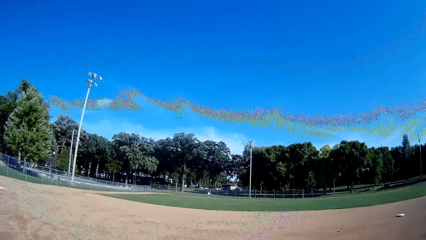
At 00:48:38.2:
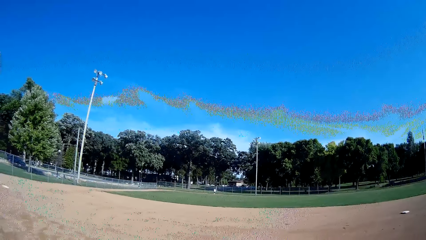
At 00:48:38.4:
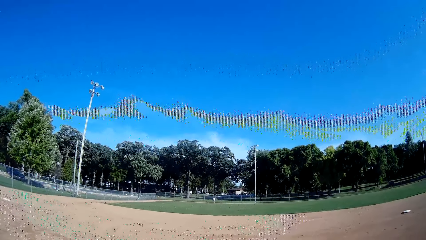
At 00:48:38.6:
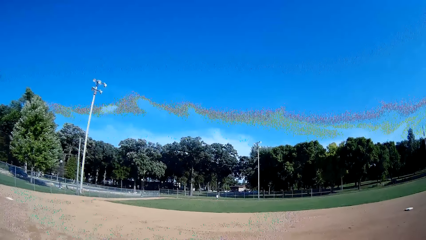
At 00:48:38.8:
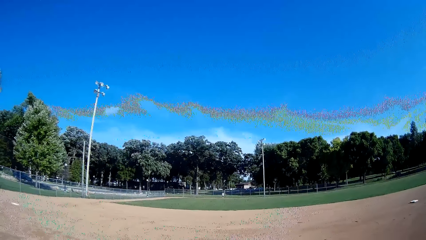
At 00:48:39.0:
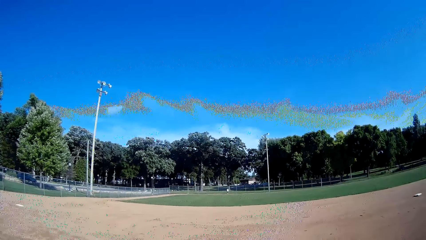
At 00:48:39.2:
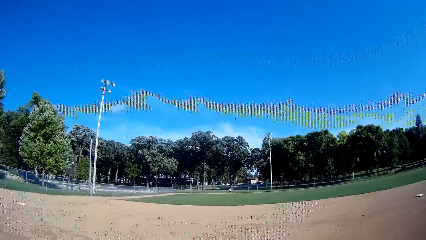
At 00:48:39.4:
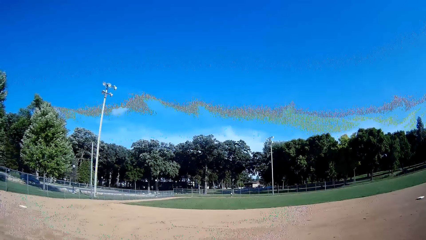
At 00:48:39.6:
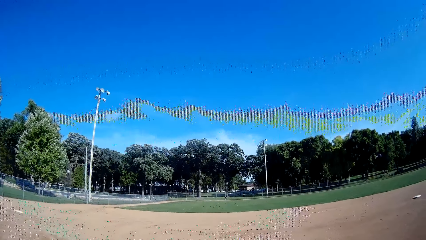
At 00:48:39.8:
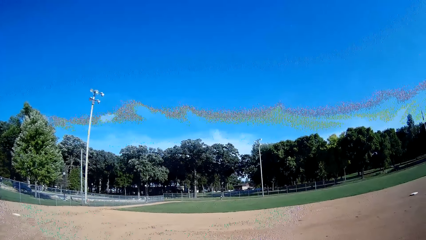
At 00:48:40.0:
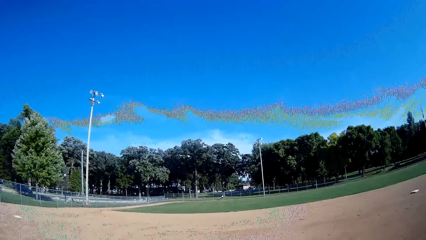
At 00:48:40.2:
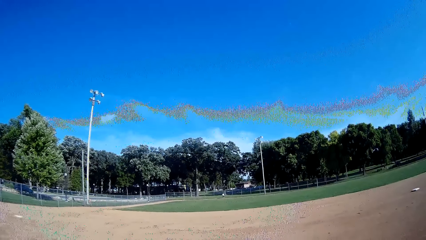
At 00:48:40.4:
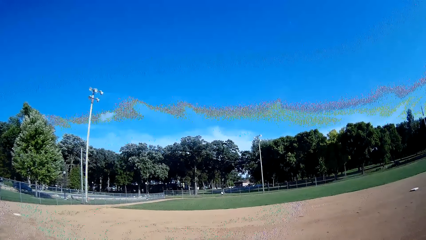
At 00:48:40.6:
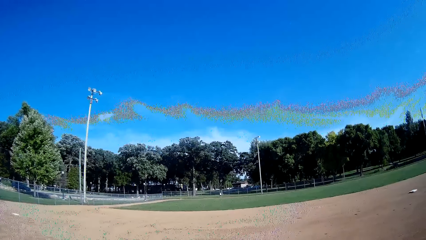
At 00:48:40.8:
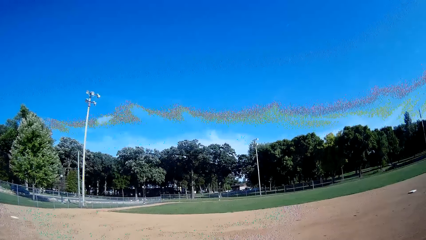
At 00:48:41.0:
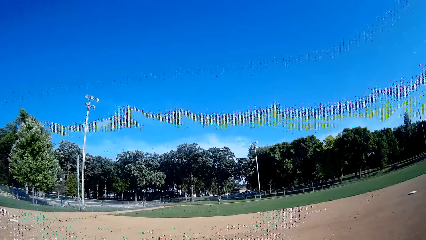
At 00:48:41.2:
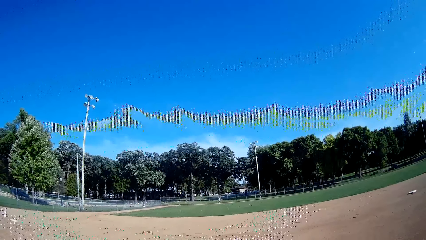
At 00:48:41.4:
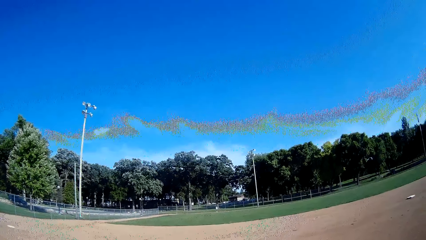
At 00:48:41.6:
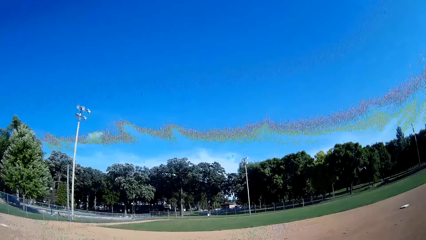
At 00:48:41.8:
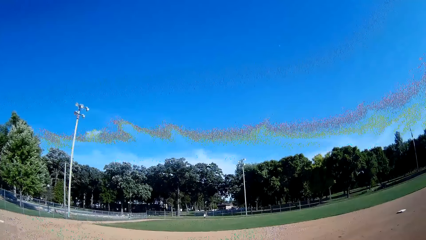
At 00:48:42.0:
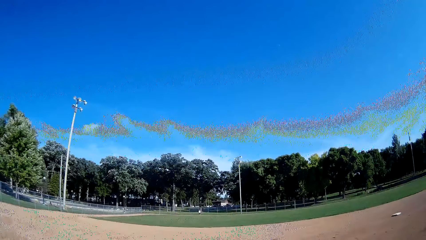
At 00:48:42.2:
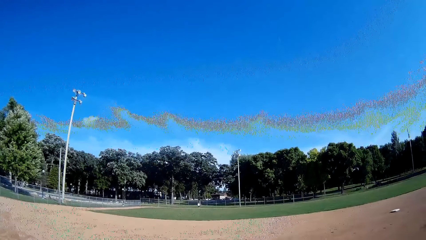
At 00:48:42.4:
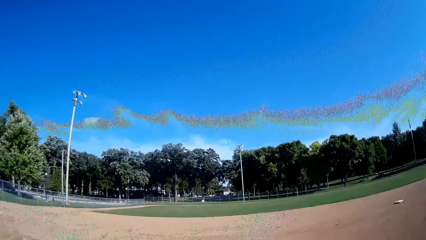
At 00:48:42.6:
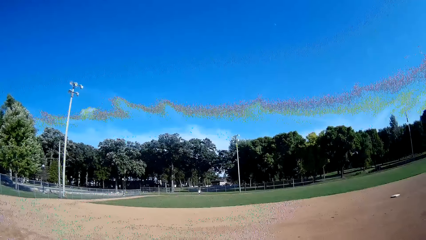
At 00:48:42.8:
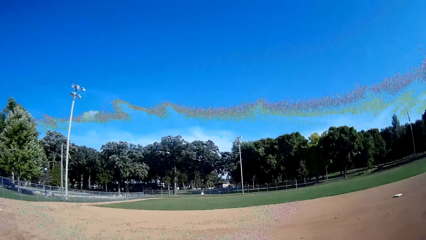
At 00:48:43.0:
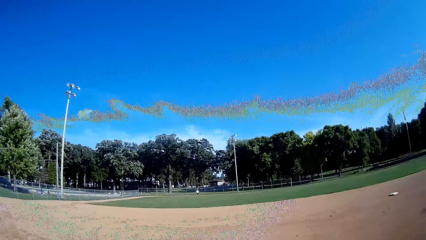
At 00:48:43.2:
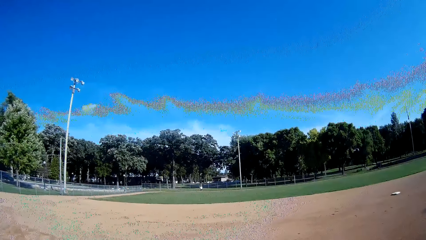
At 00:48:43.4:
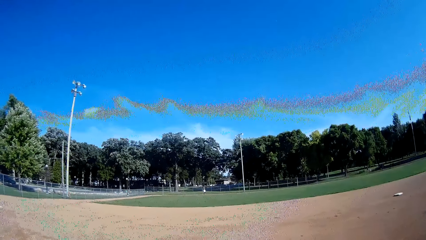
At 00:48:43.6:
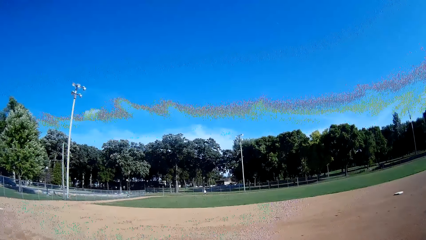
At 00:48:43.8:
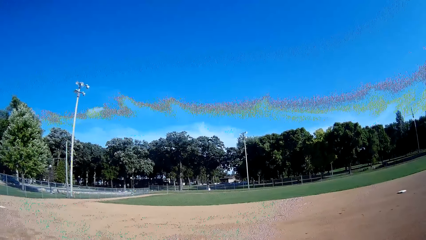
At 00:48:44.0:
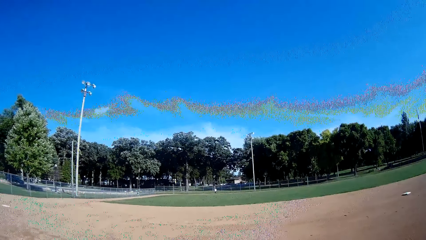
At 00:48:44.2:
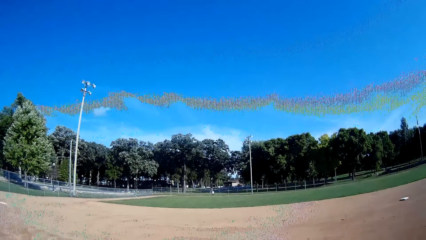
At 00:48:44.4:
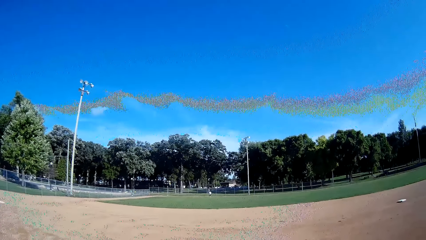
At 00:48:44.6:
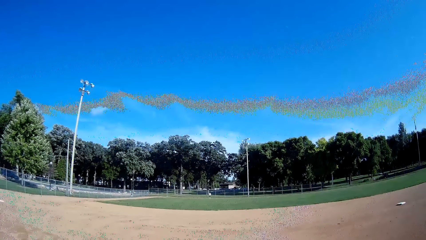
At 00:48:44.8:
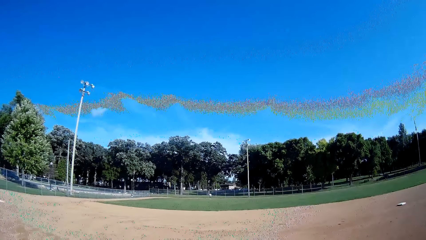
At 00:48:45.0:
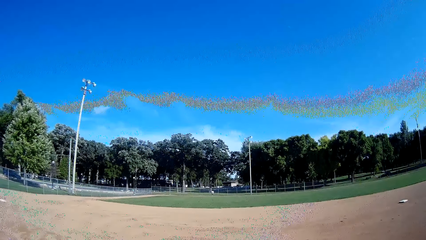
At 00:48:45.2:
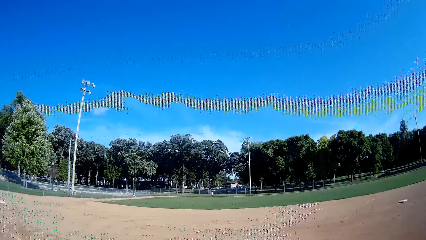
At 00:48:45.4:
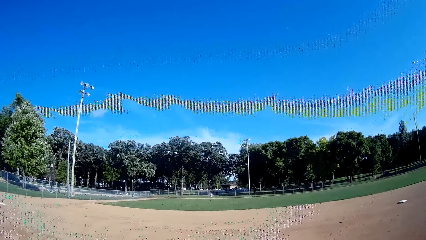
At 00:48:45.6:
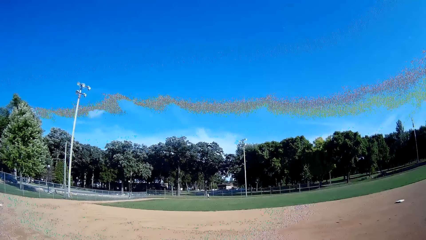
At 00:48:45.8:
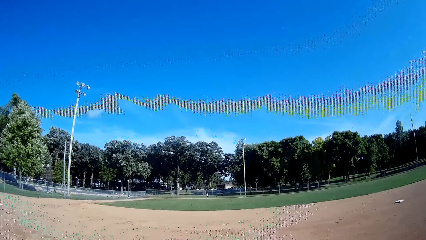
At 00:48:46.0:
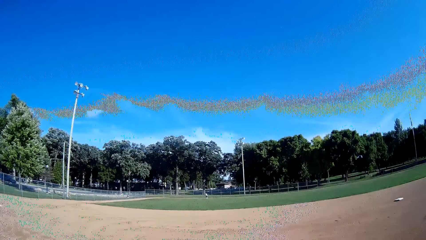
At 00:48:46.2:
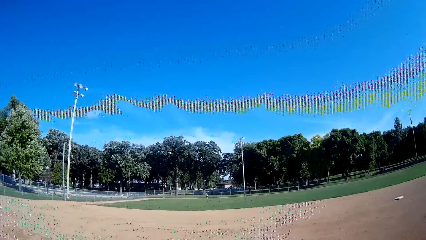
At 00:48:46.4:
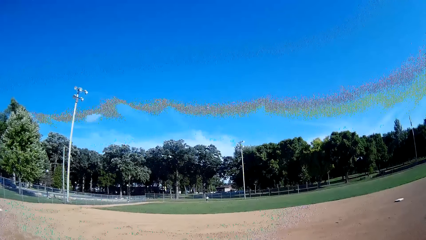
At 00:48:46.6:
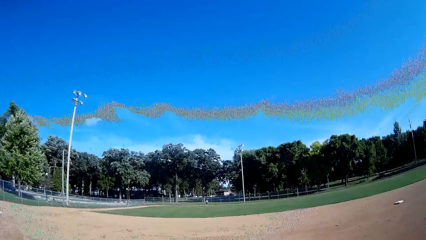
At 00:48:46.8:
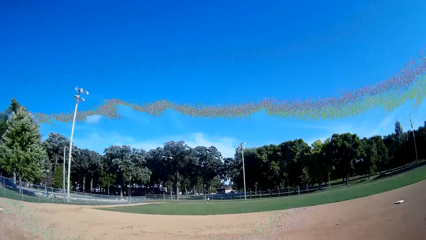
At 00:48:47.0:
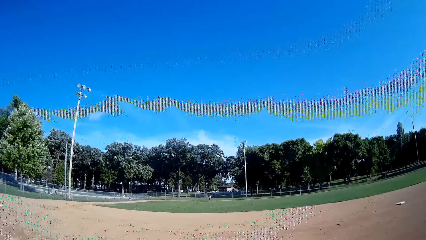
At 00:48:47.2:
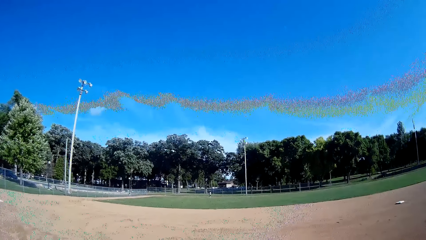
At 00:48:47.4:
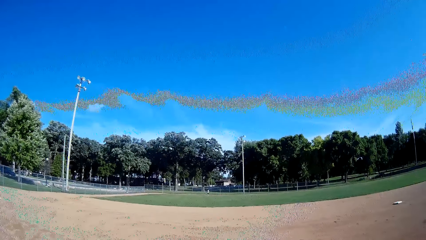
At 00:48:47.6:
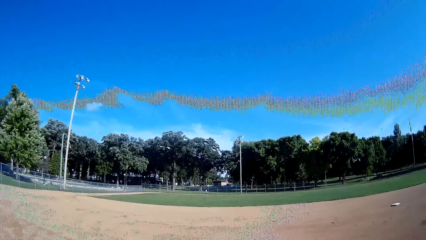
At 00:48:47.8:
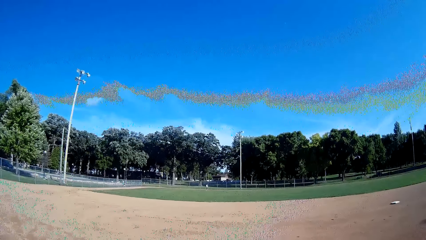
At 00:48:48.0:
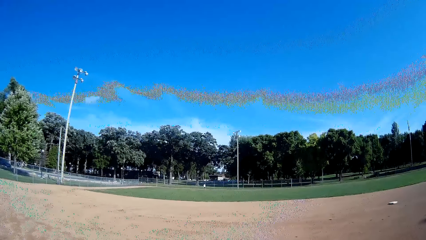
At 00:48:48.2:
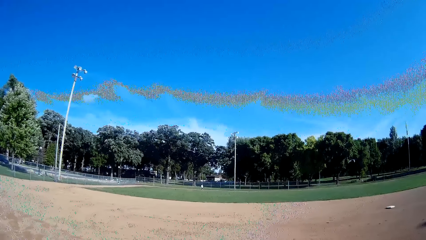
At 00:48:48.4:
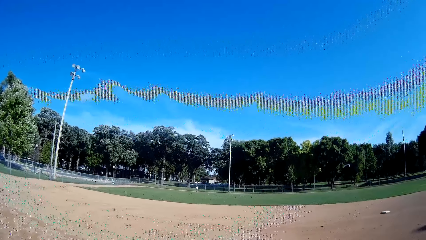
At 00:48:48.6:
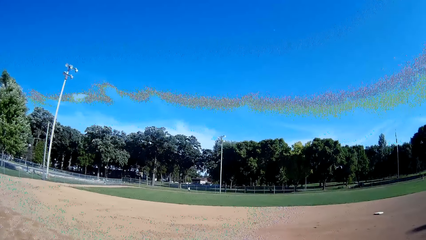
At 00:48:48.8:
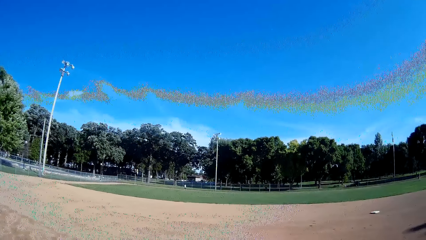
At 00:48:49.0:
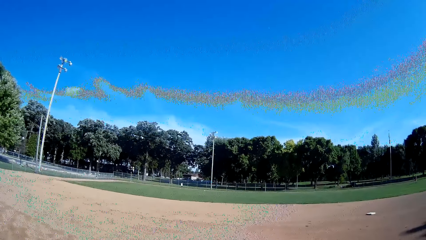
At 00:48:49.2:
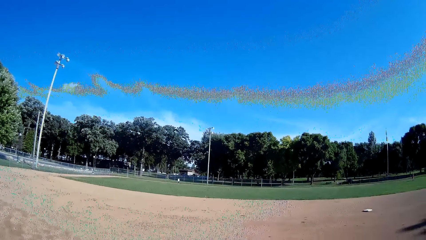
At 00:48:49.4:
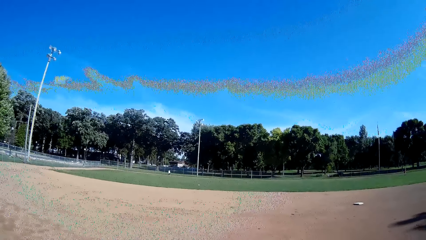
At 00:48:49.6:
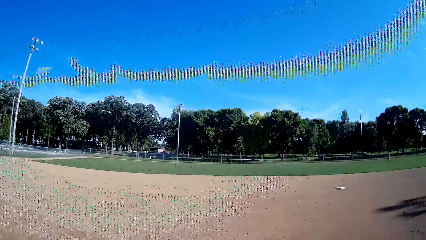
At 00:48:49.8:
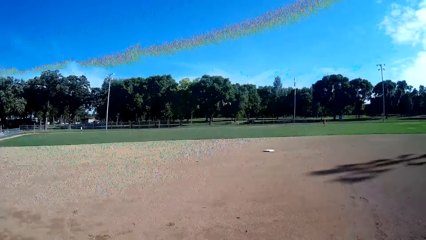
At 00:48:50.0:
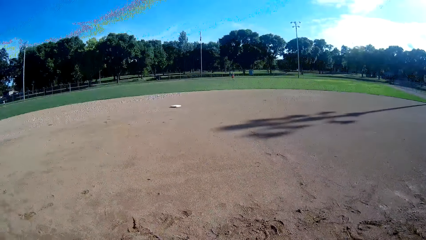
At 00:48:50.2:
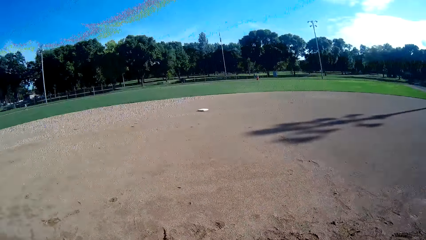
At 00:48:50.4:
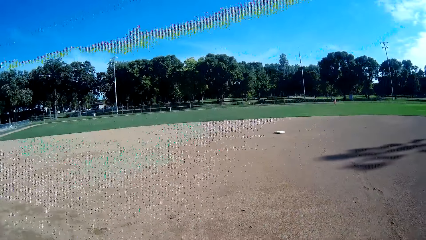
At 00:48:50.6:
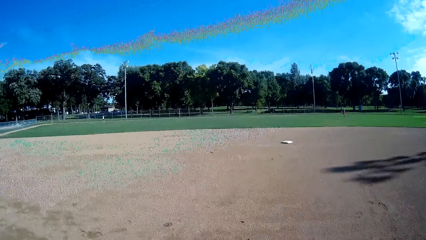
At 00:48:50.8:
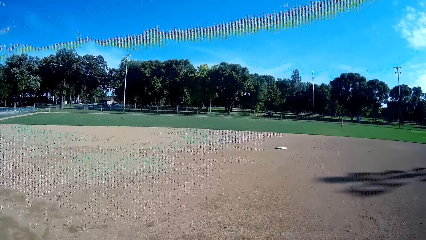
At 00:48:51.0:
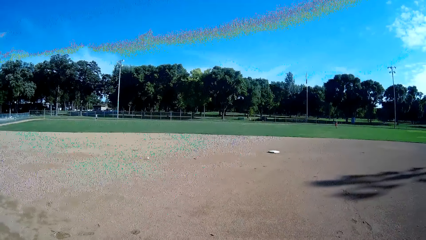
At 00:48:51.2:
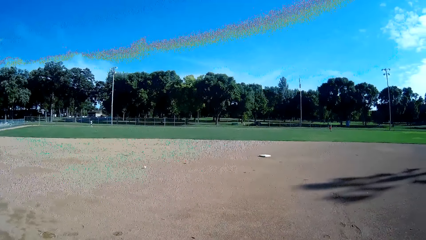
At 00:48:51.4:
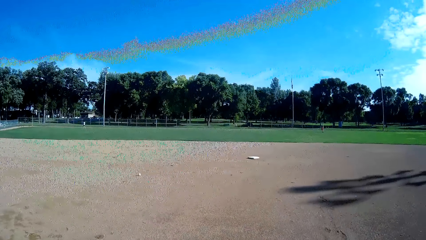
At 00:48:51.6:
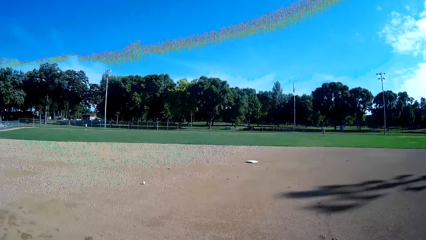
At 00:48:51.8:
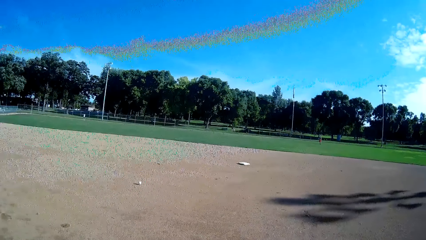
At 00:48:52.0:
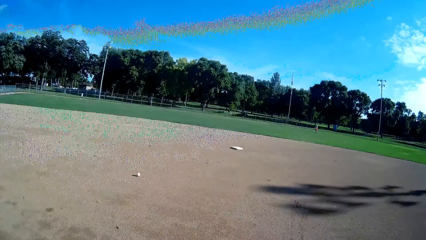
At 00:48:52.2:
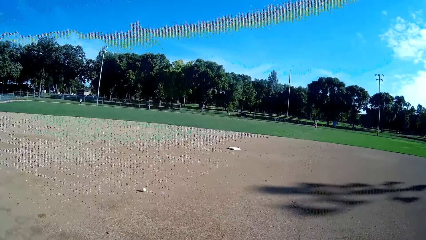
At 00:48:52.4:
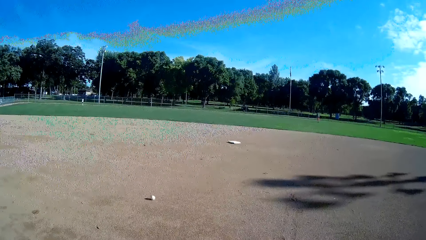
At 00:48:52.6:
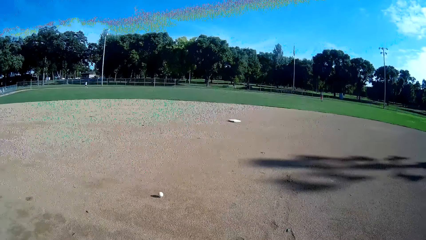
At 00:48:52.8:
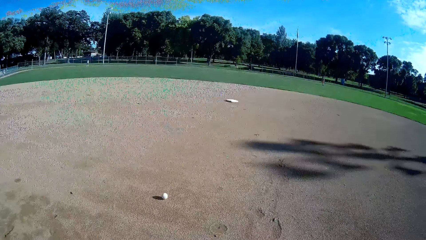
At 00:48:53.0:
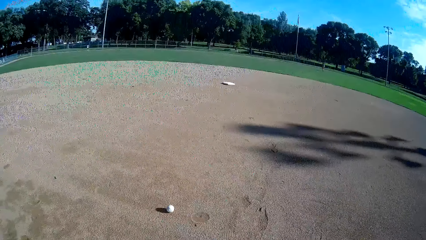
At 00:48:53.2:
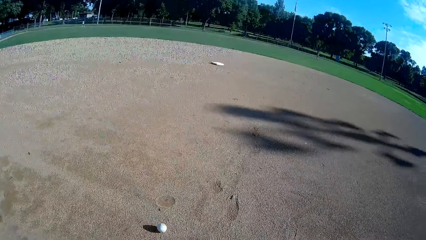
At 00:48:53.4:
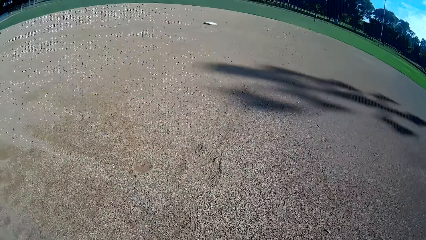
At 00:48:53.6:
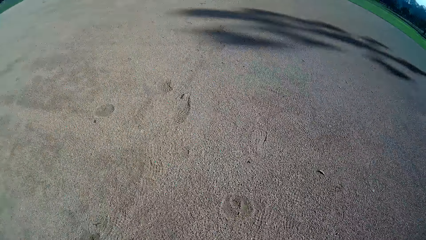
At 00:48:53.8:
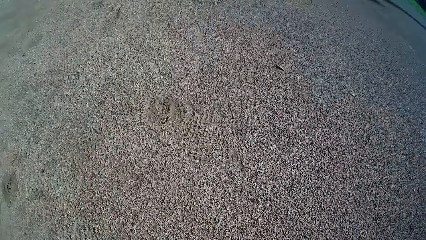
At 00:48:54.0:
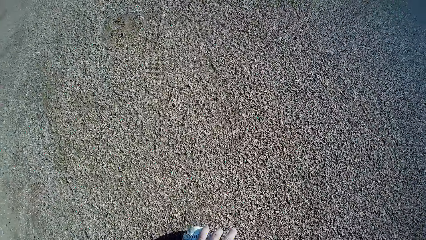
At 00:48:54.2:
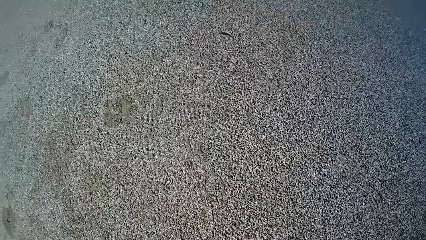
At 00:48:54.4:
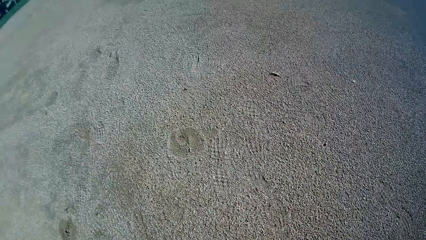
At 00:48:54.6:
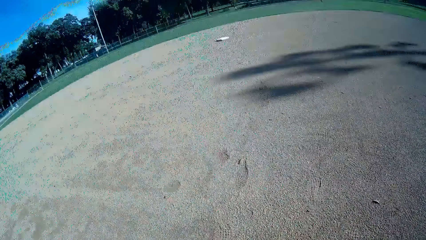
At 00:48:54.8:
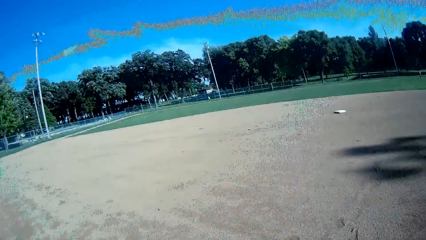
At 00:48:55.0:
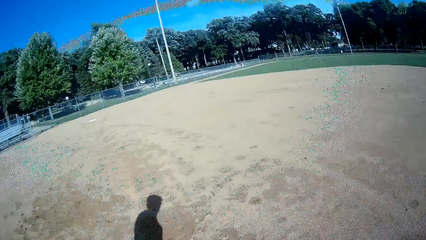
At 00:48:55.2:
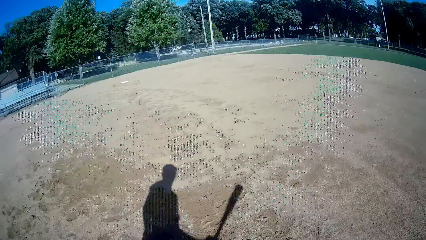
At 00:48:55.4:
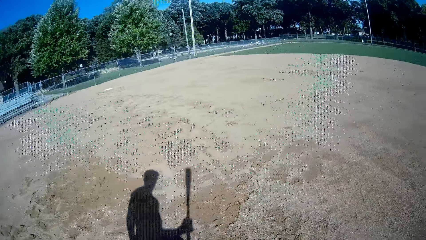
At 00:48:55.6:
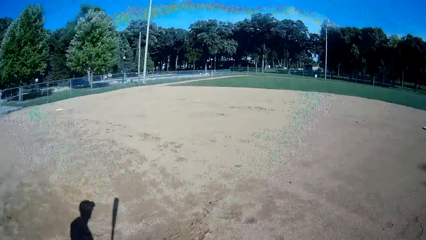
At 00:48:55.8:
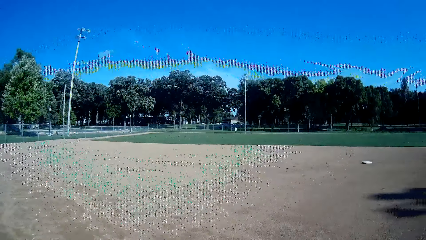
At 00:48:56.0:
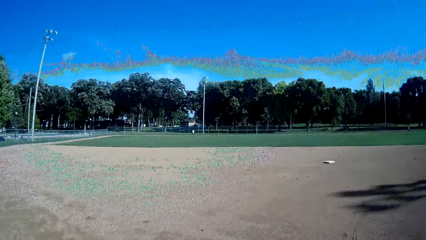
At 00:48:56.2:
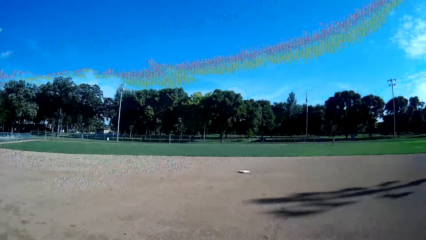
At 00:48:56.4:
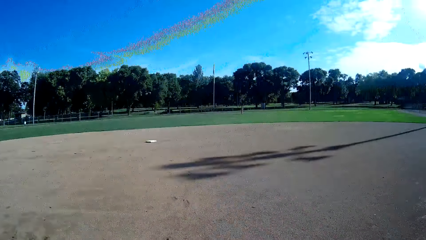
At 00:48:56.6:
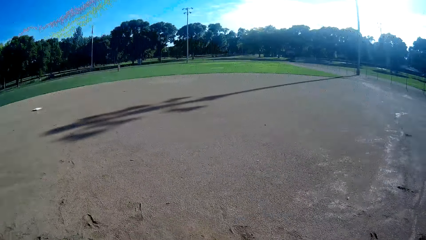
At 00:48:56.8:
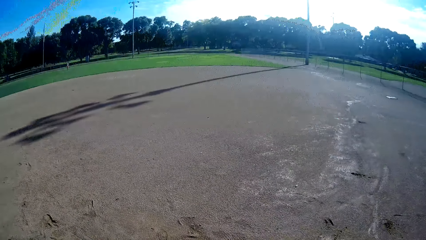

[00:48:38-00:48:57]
The camera wearer talks. A man picks the baseball. The camera wearer converses with the man. The man throws the ball towards the camera wearer. The camera wearer walks towards the baseball. They pick the ball from the ground. They look around the field. They move back towards the mark on the ground.
